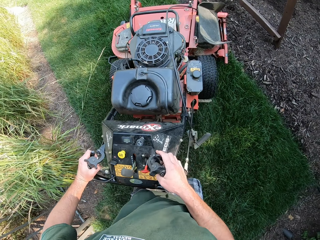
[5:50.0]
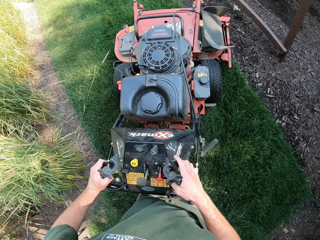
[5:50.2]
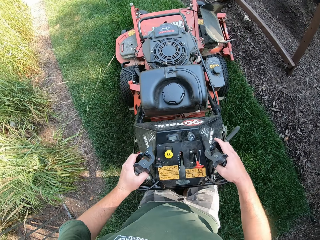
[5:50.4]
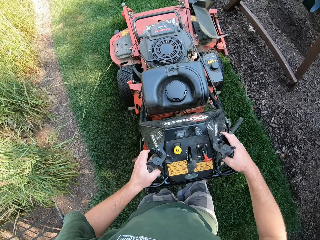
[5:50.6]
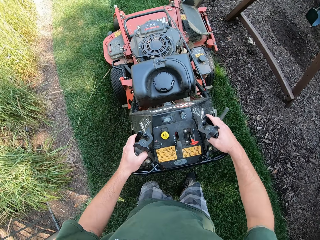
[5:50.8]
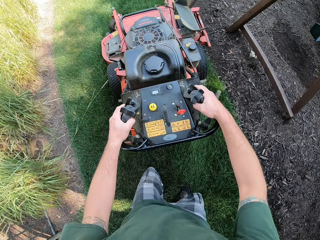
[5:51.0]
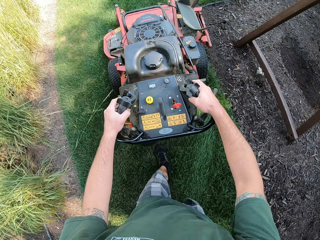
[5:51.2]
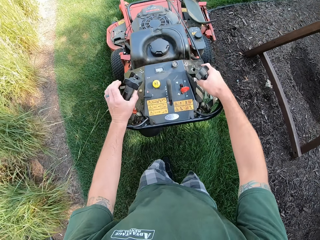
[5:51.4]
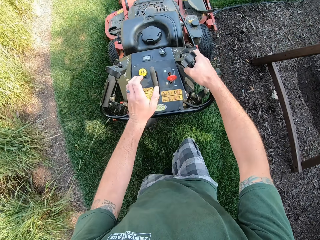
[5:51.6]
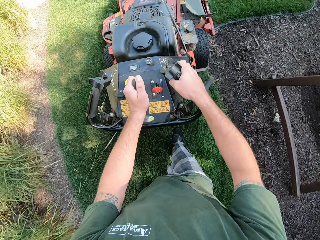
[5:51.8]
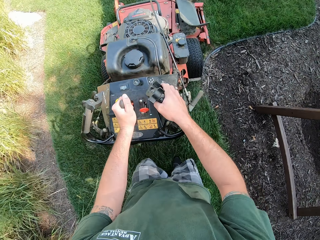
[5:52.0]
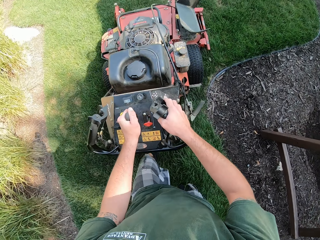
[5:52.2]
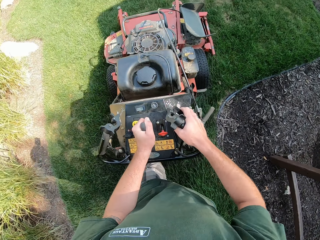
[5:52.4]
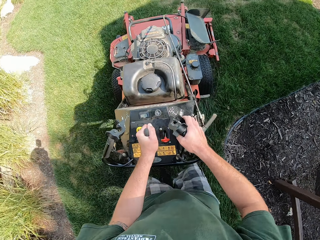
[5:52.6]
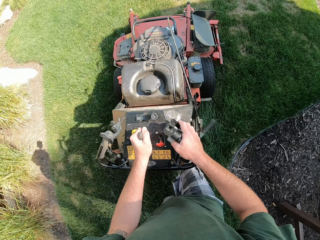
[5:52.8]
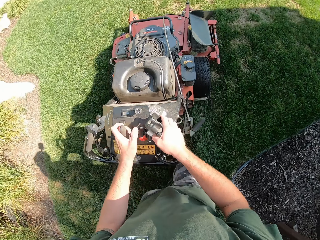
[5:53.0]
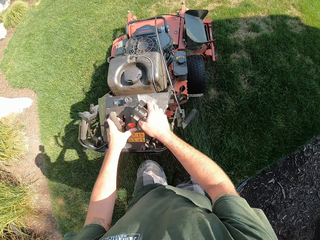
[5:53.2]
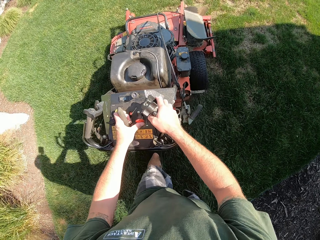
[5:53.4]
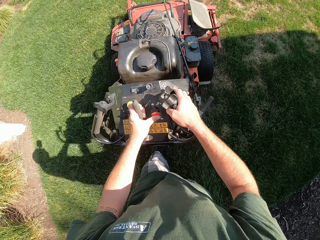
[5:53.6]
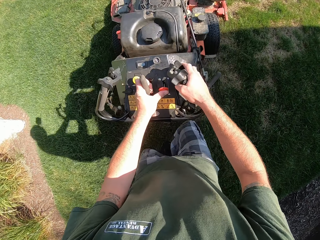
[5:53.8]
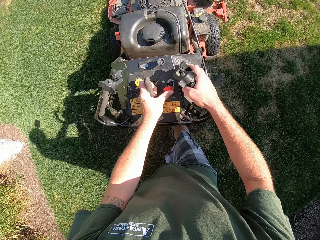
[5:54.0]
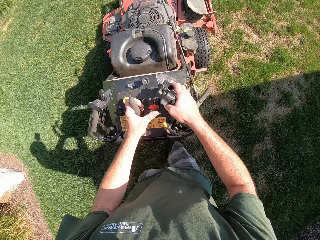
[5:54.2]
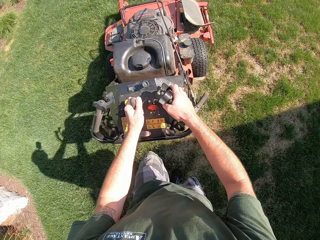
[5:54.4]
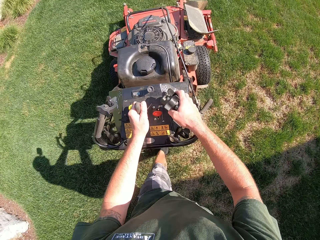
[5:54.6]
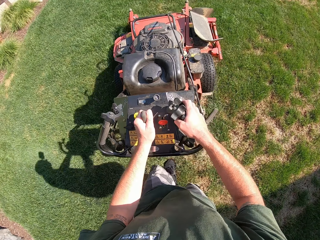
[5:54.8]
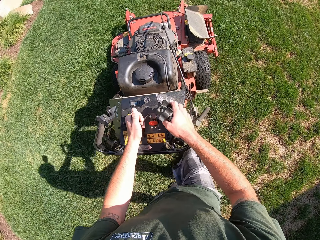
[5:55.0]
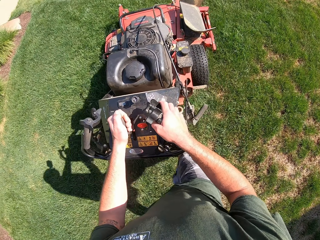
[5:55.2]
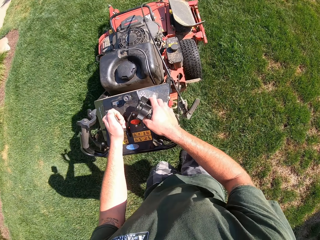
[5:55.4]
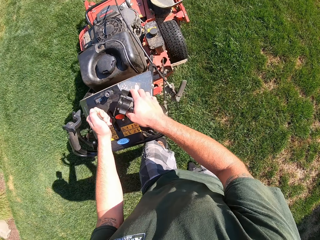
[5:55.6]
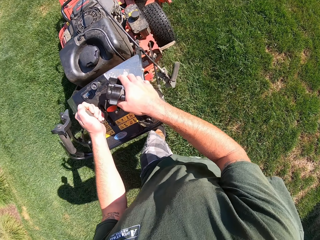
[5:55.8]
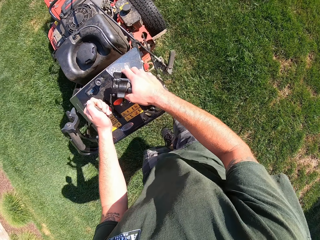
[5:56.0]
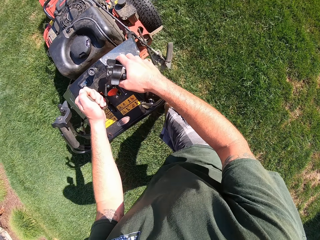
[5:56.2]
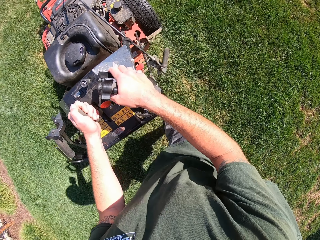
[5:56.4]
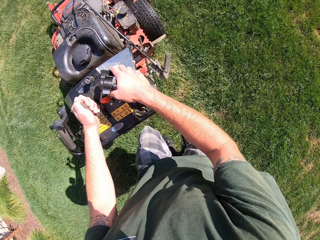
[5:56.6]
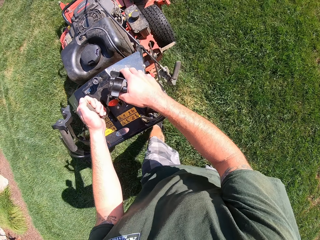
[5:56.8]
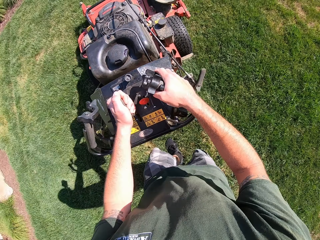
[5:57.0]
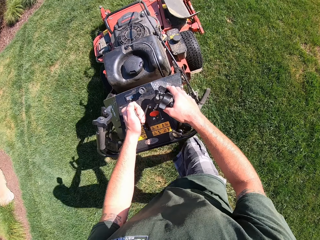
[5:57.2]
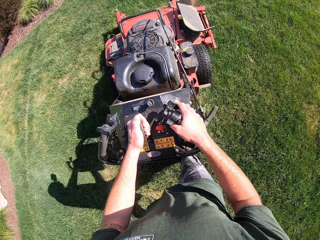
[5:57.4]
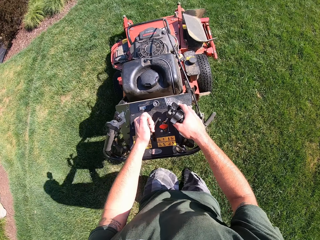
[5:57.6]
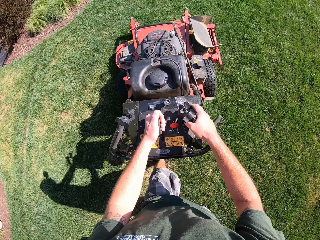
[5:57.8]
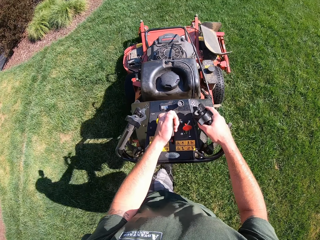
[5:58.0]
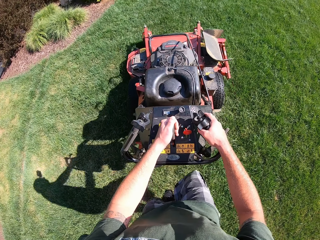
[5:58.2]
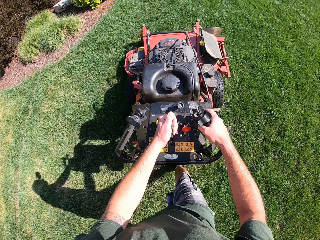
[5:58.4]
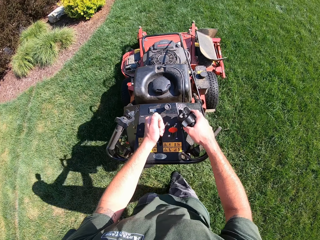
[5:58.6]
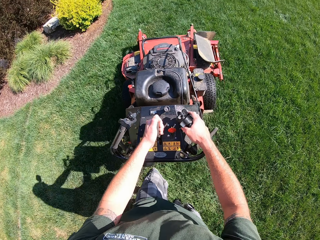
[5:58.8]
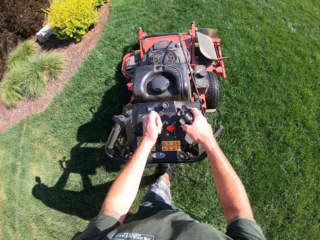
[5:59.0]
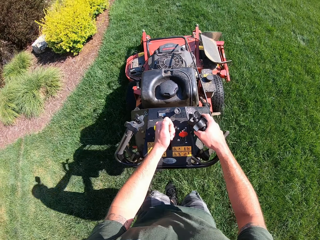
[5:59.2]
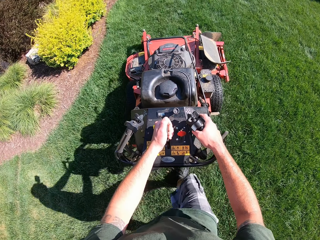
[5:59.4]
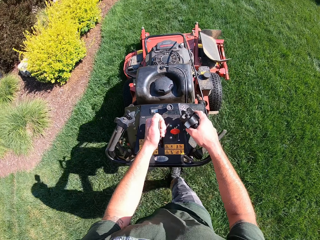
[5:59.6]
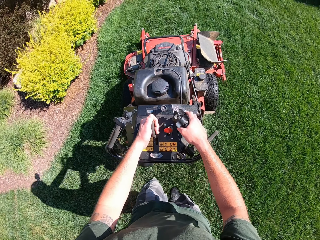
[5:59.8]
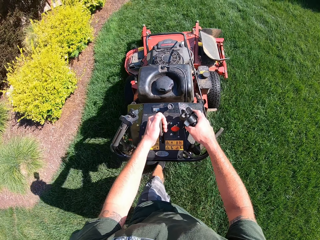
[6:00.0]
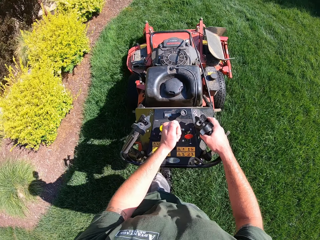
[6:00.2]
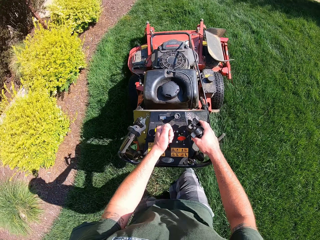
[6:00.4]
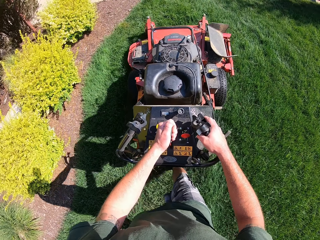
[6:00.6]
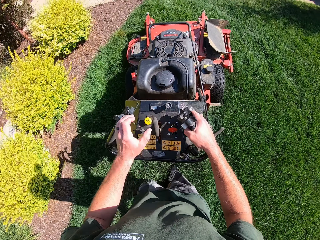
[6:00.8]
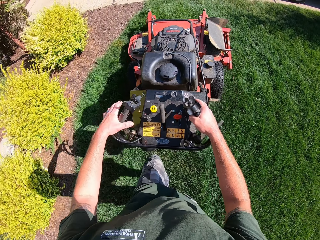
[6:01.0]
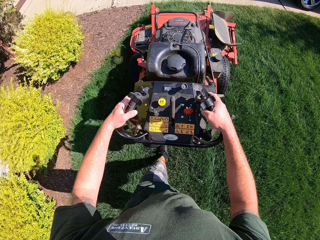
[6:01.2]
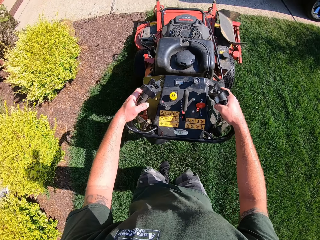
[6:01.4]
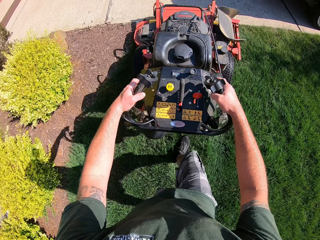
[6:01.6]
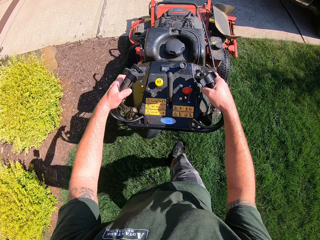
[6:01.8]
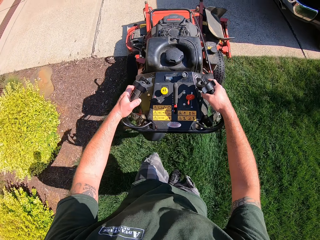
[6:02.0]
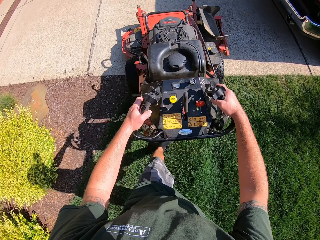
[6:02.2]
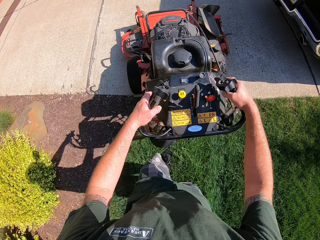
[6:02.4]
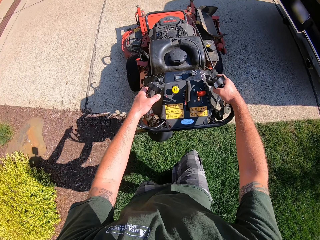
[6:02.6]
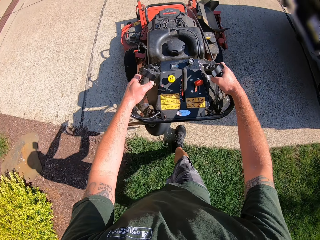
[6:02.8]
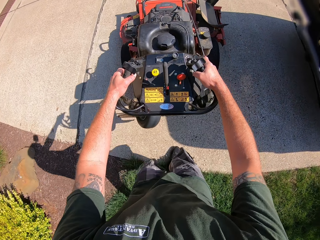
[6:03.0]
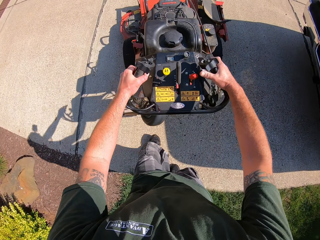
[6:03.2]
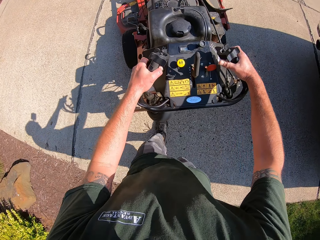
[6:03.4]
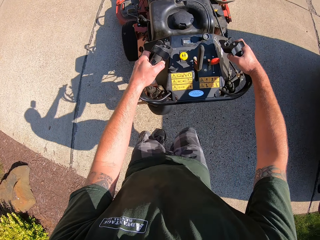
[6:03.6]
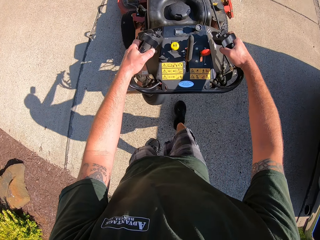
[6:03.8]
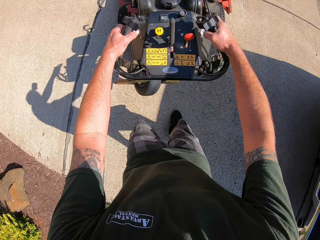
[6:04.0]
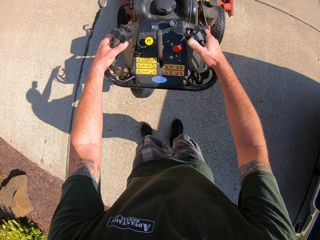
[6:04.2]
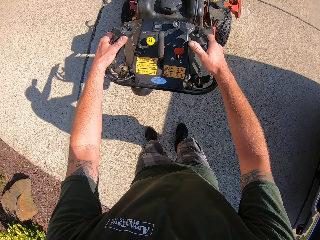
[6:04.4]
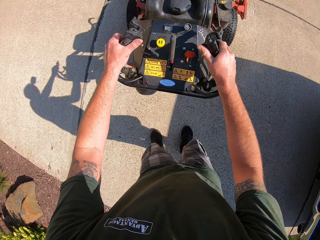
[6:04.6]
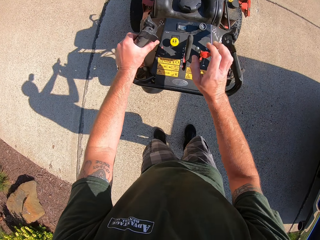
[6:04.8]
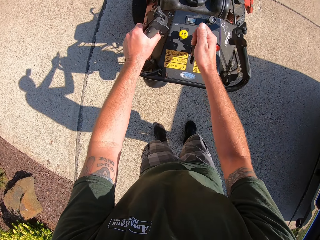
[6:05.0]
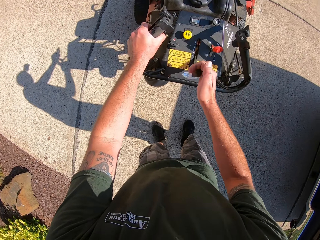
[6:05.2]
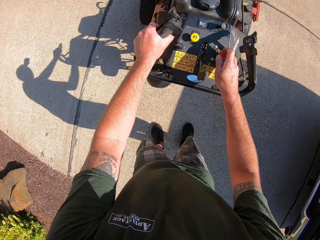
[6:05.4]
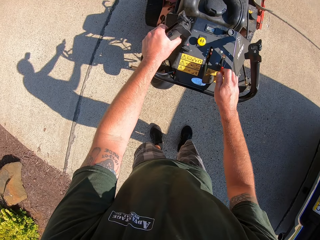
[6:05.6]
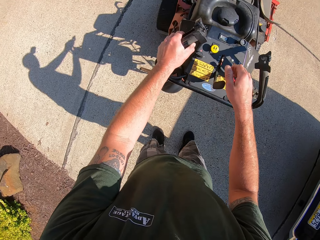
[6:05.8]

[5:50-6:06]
The camera wearer moves the lawn mower along a field. He adjusts the control handle of the lawnmower with his left hand. He moves the lawn mower along the field. He stops the lawnmower along a driveway. He turns off the lawn mower. He adjusts the control handle of the lawnmower with his right hand.

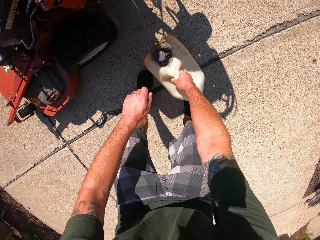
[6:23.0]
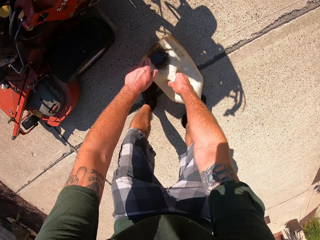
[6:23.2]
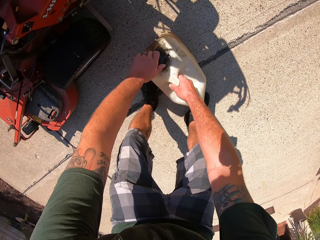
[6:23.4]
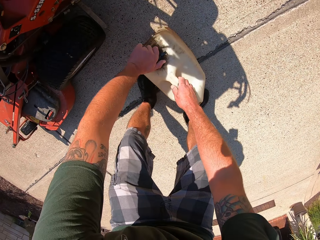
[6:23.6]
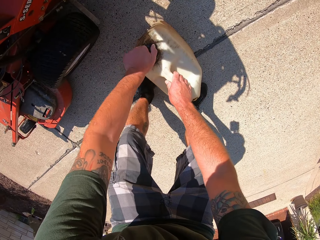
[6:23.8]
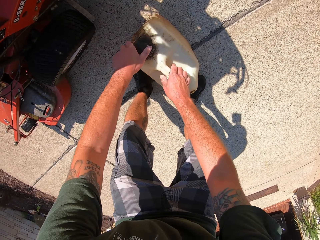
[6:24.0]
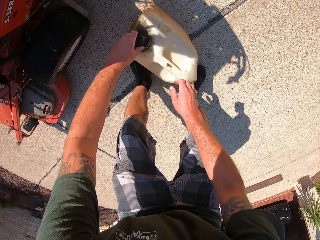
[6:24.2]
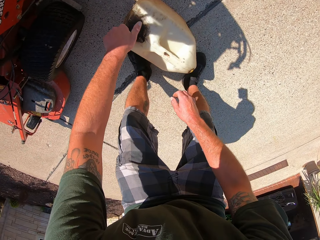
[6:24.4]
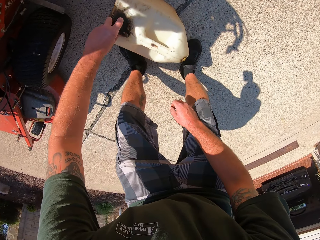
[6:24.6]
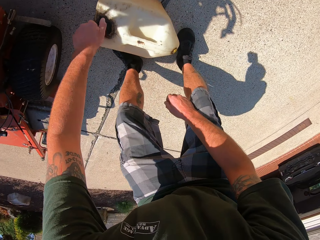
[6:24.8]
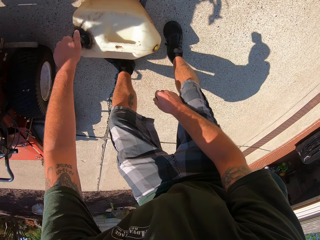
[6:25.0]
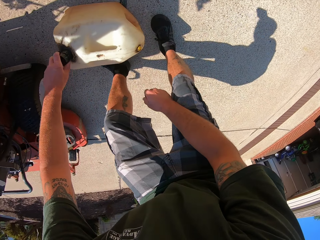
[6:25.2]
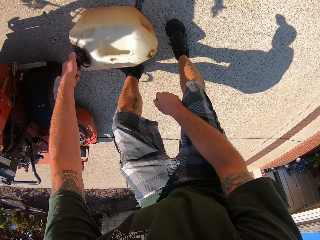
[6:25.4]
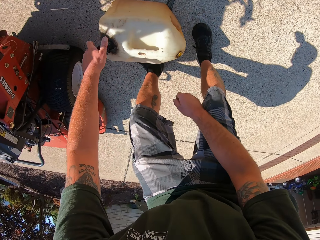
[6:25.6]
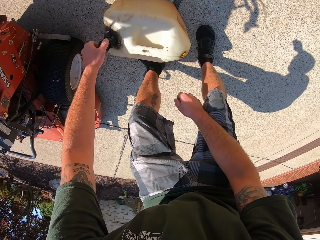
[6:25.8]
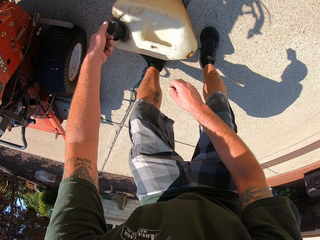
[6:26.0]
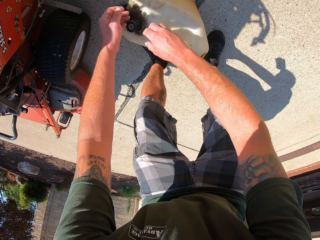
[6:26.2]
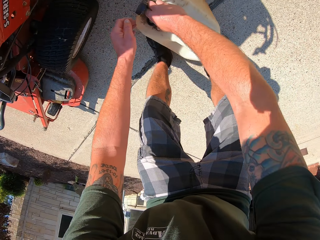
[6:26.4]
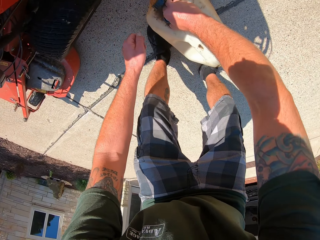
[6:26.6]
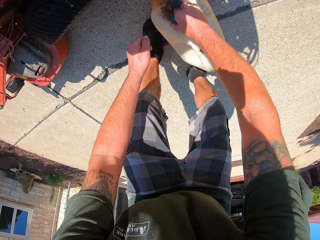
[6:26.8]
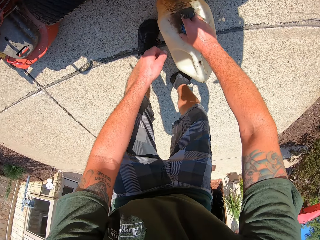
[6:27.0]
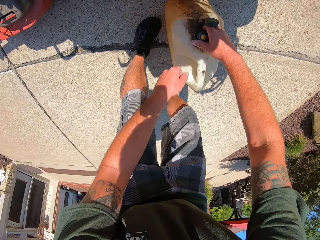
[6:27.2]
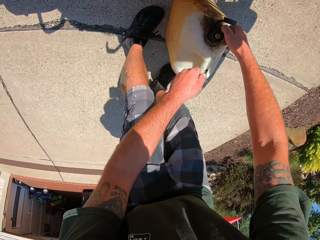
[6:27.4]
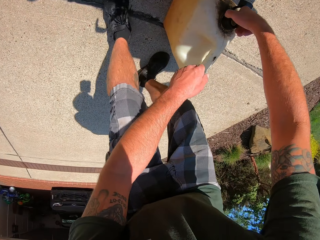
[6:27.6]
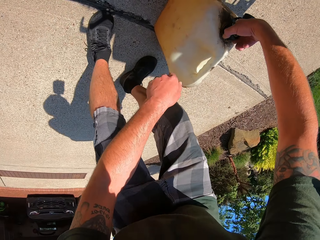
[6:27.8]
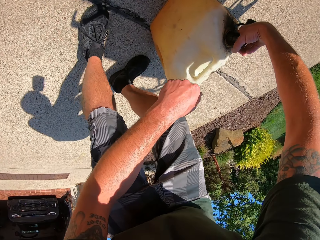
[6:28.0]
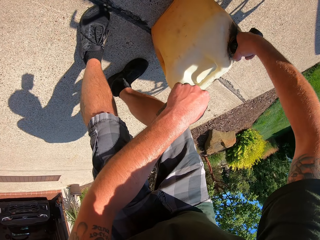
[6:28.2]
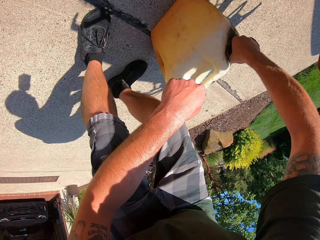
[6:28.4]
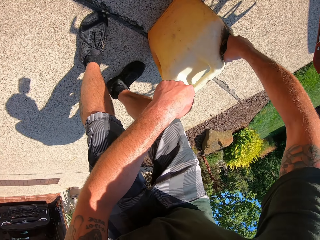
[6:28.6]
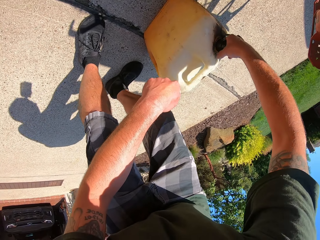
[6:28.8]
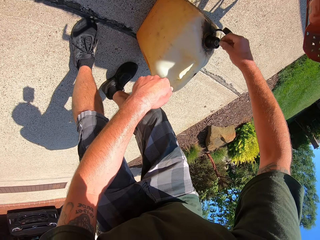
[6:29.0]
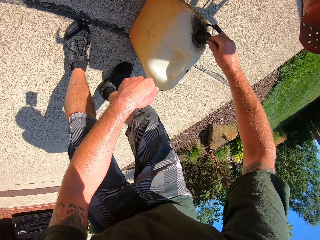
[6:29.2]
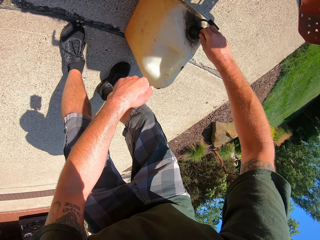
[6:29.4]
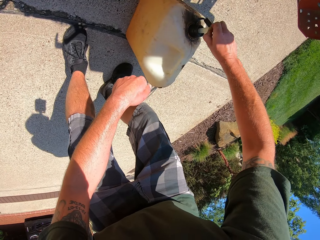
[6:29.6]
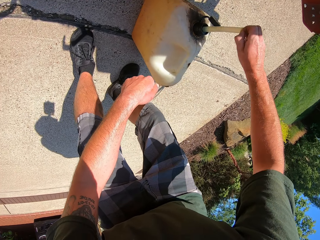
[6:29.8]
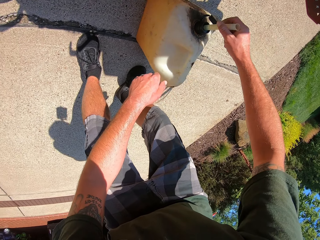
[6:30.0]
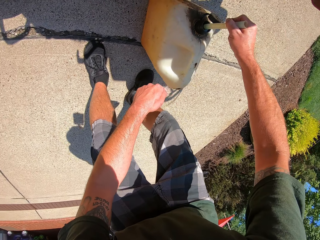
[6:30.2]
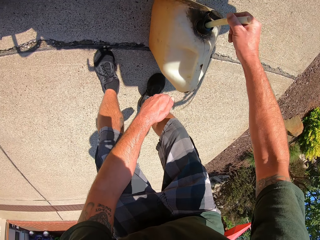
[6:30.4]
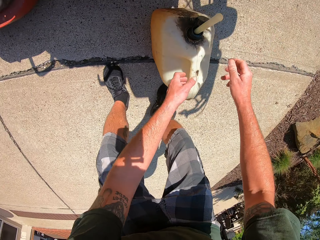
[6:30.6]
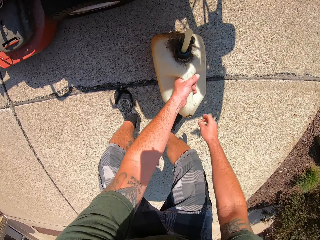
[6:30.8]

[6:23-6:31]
The camera wearer places a fuel container down. He opens the gallon of fuel with his left hand. He removes the black nylon from the gallon with his right hand. He pulls out a pipe from inside the gallon with his right hand.
